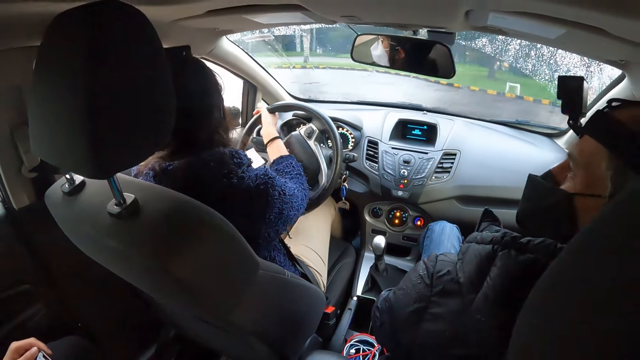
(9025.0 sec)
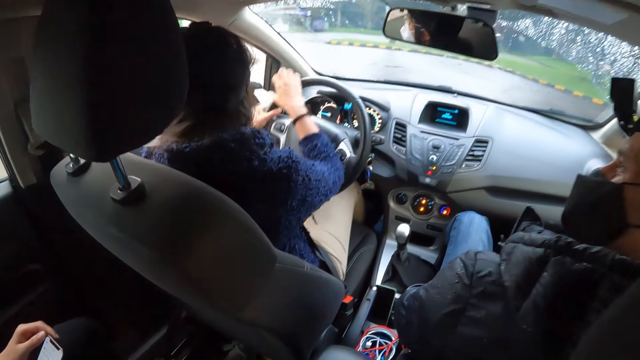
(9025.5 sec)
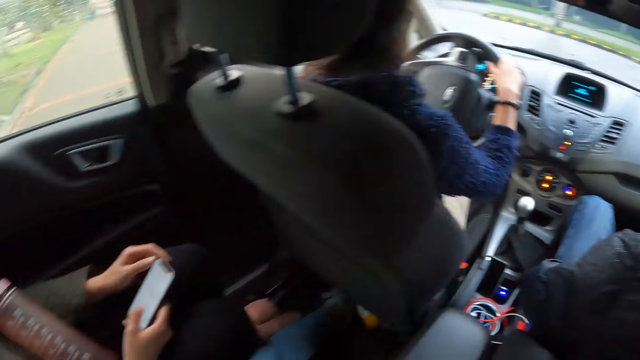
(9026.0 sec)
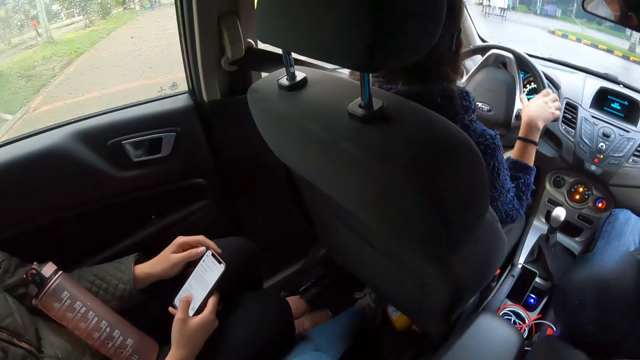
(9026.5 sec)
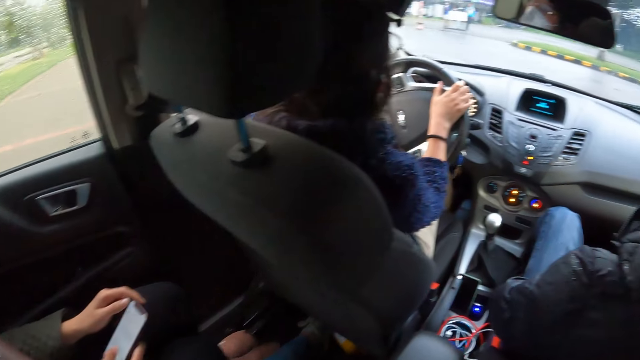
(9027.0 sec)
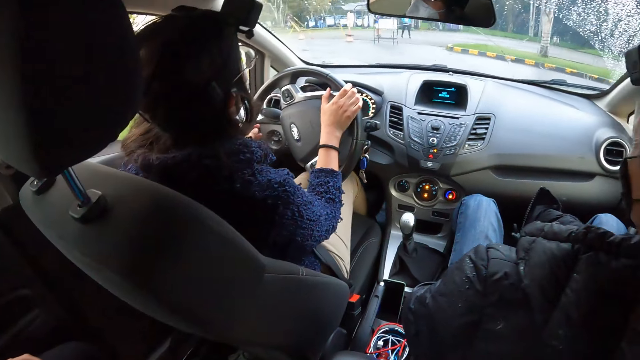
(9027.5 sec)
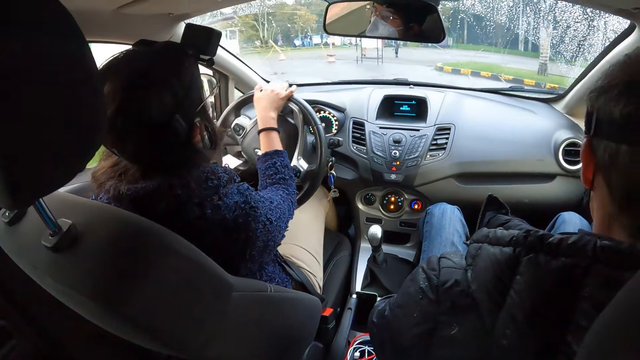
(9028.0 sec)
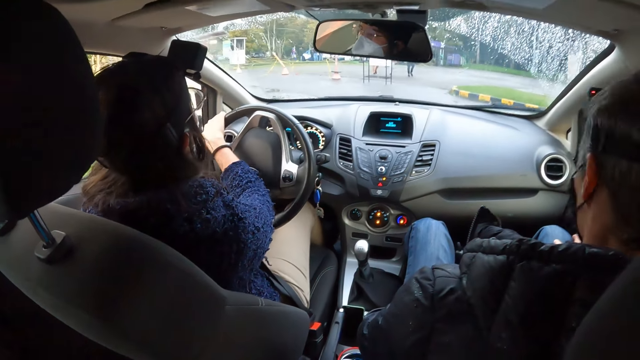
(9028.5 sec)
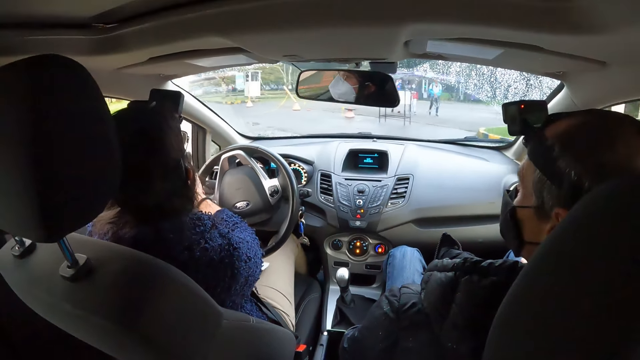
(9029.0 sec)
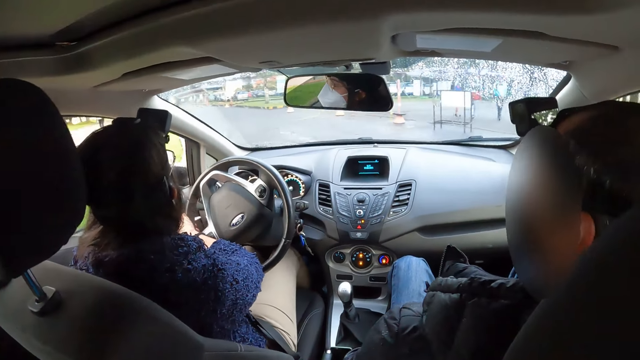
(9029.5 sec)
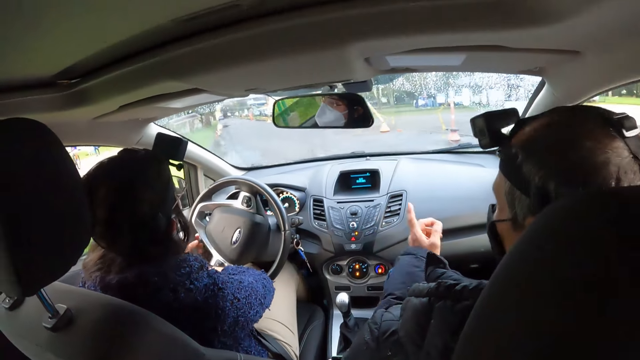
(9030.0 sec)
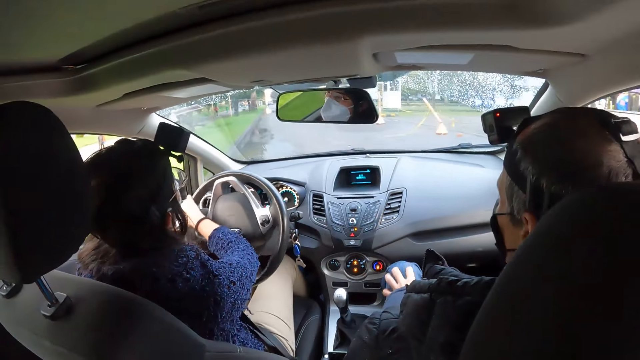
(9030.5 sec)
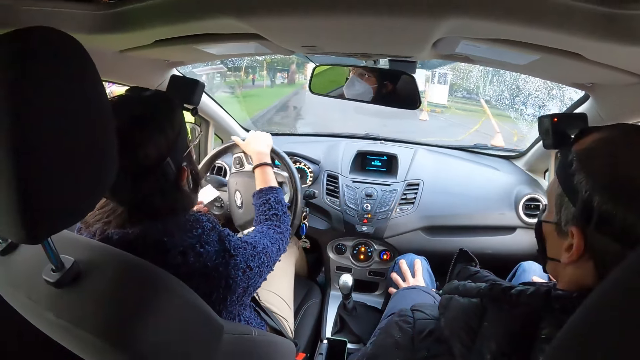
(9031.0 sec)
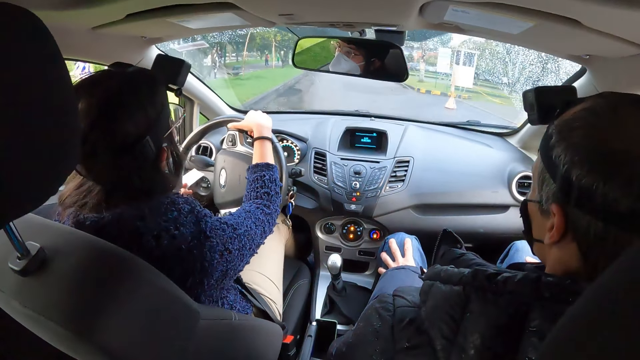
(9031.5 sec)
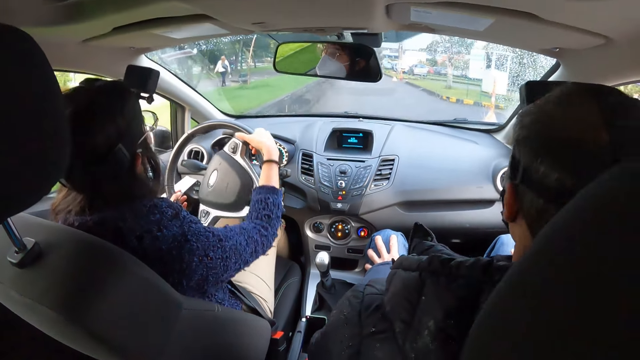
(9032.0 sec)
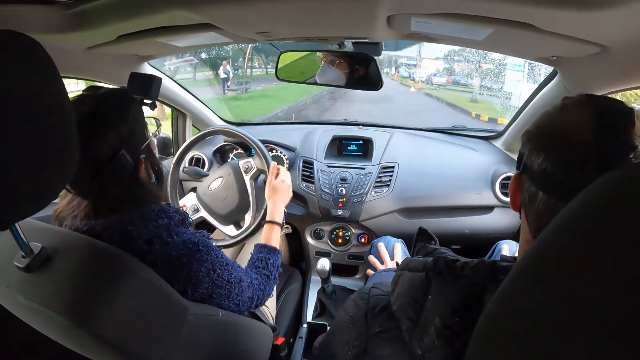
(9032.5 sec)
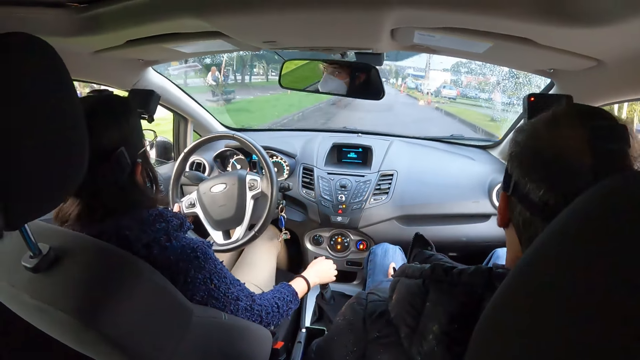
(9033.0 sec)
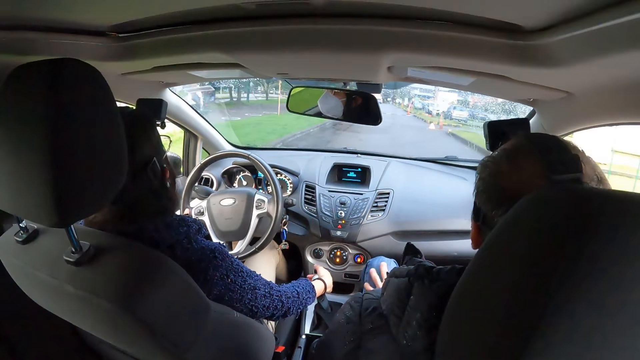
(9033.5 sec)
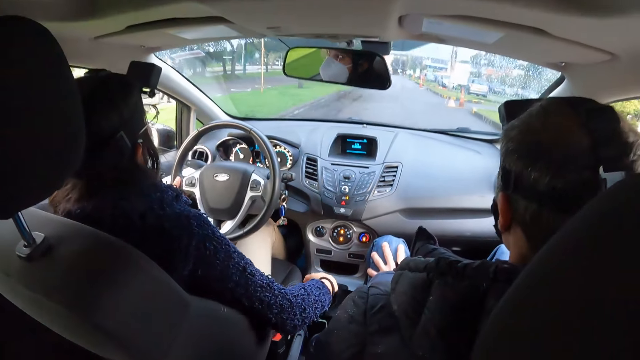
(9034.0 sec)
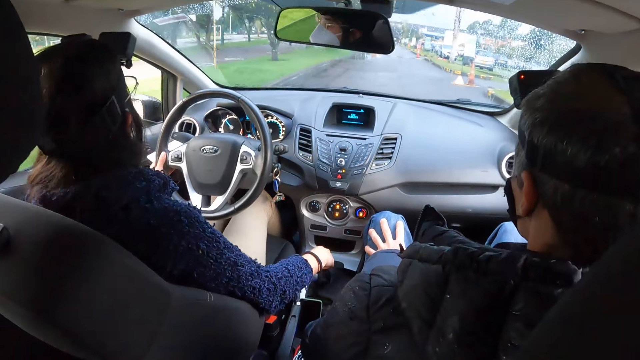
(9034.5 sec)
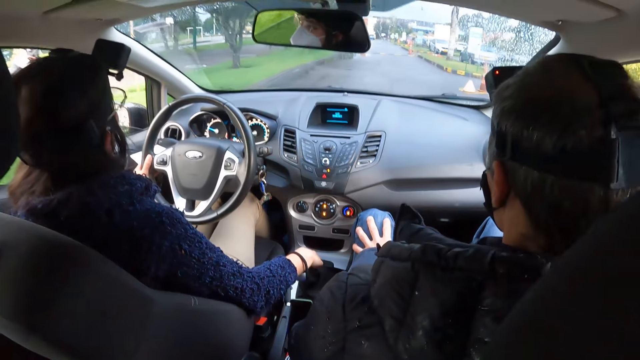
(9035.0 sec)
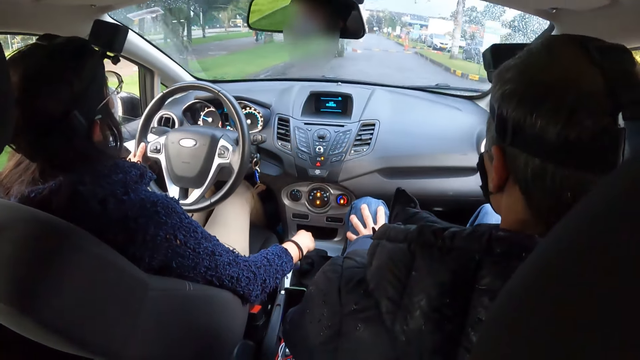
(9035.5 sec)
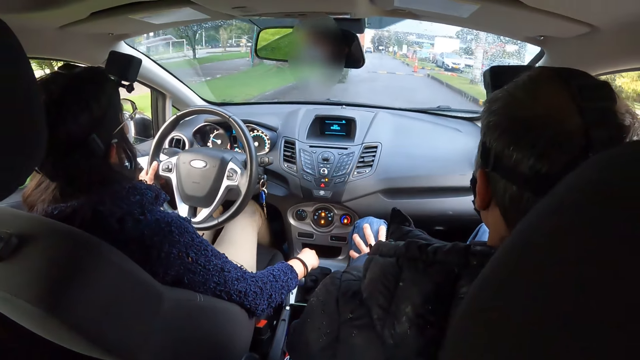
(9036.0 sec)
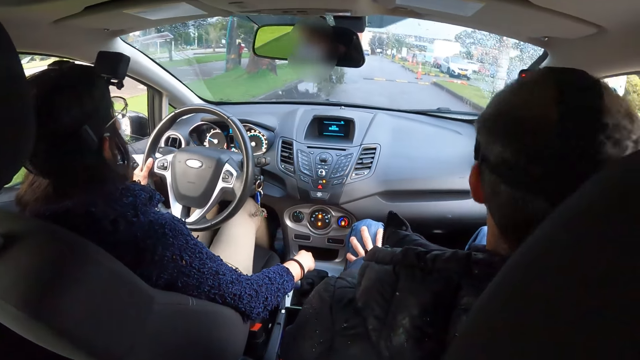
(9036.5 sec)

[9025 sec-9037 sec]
The camera wearer looks around. They look in front. The woman moves the car gear lever with her right hand.

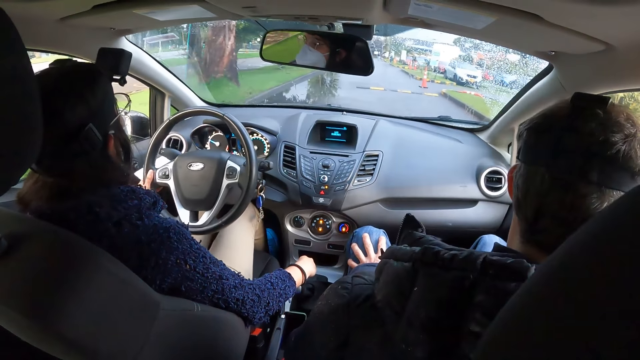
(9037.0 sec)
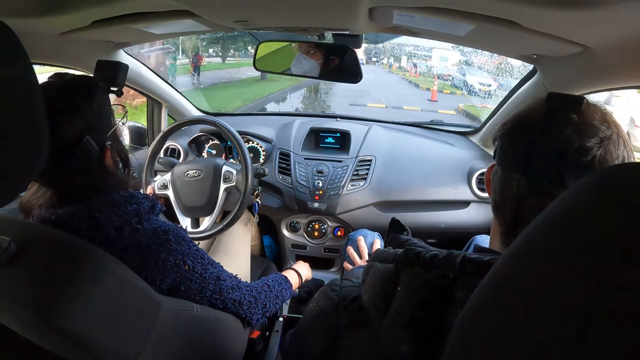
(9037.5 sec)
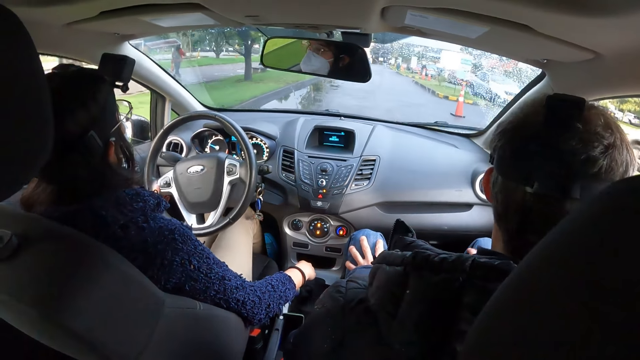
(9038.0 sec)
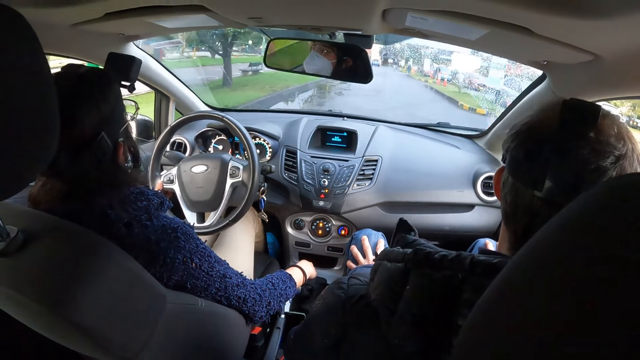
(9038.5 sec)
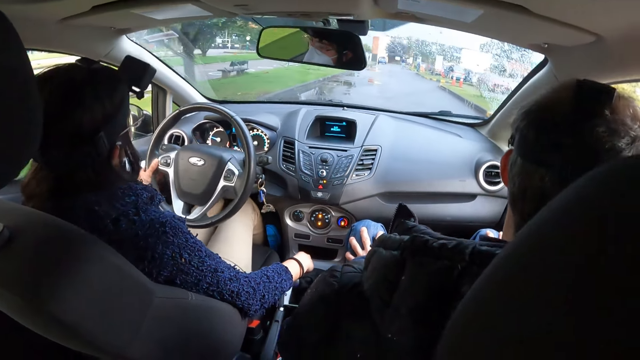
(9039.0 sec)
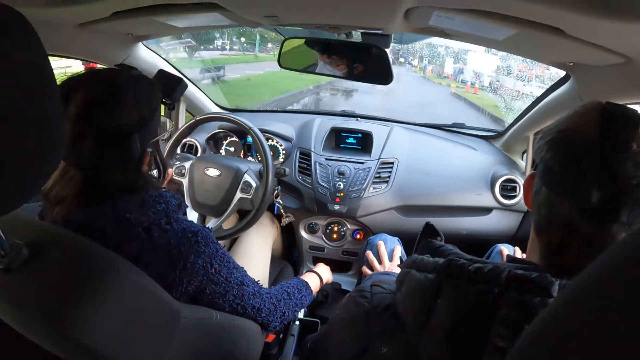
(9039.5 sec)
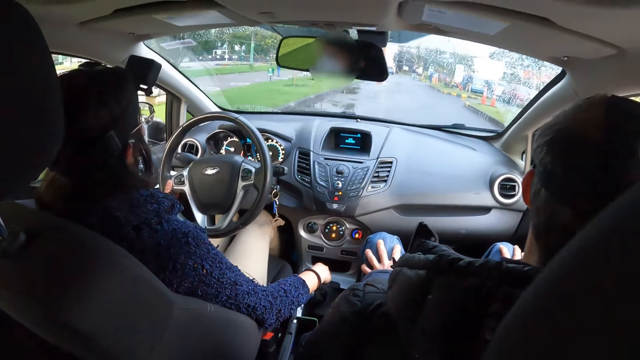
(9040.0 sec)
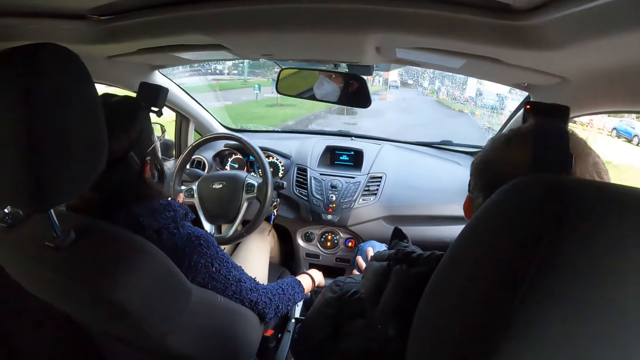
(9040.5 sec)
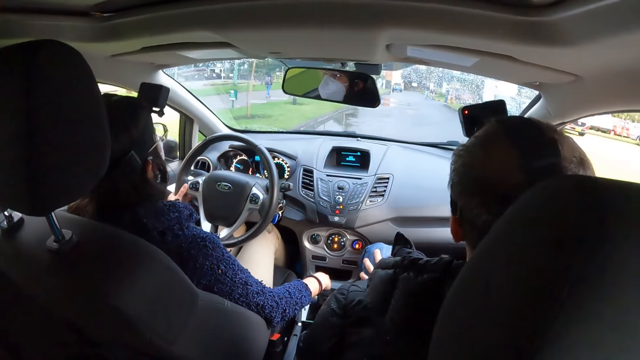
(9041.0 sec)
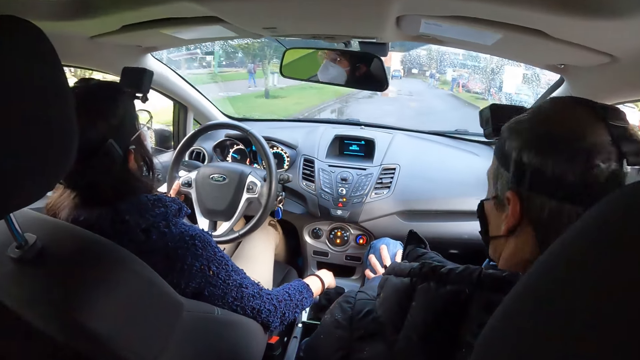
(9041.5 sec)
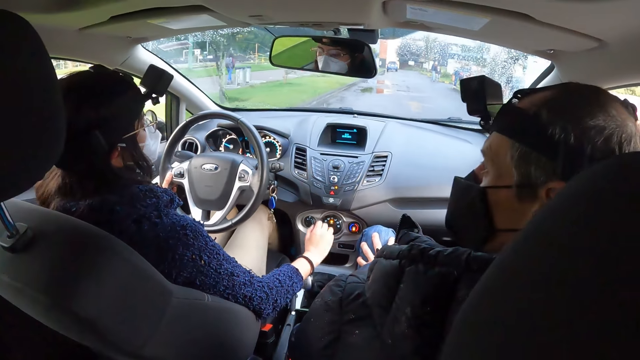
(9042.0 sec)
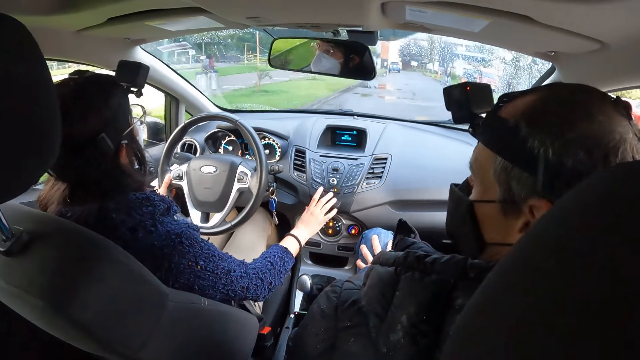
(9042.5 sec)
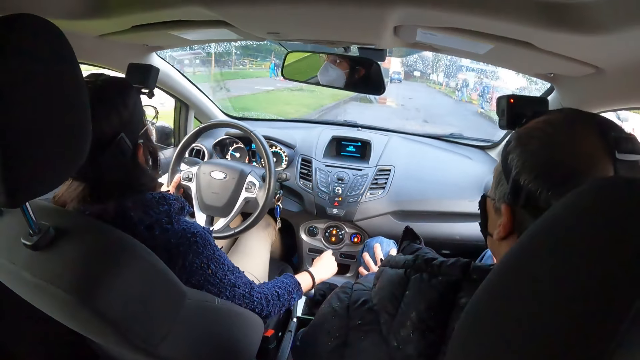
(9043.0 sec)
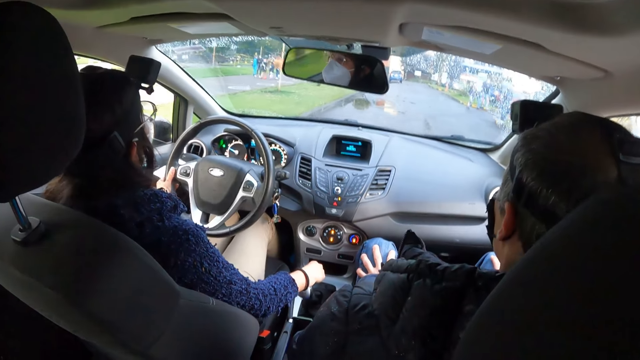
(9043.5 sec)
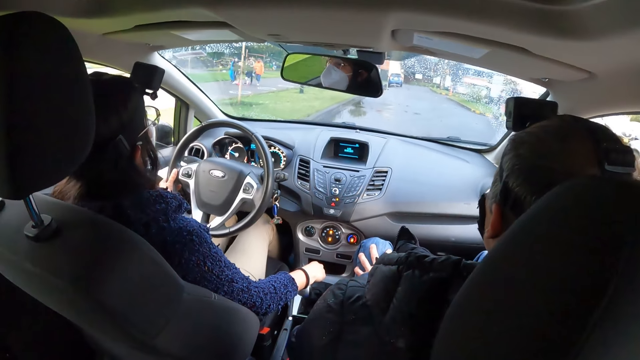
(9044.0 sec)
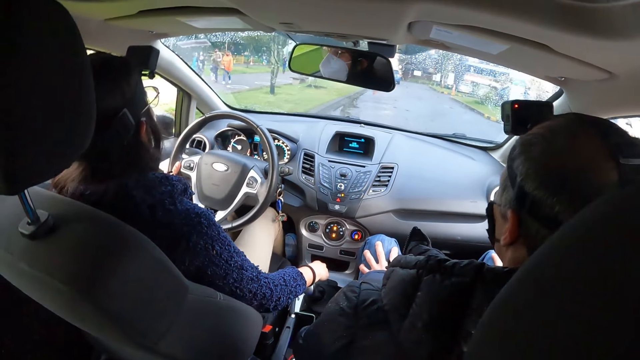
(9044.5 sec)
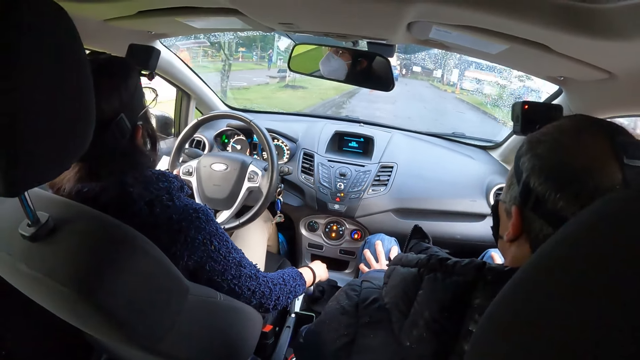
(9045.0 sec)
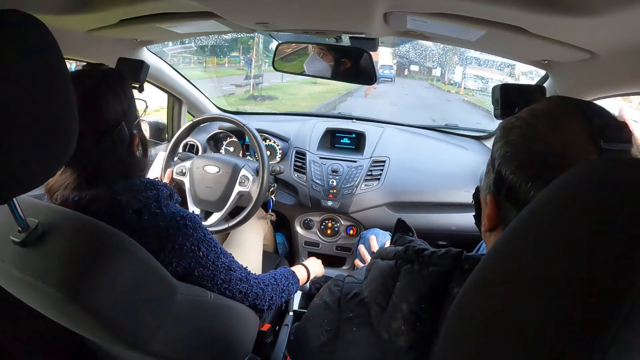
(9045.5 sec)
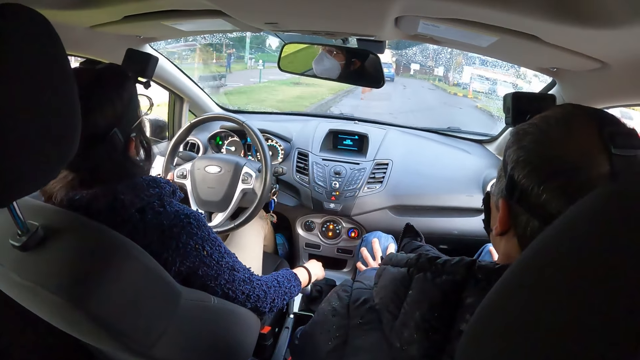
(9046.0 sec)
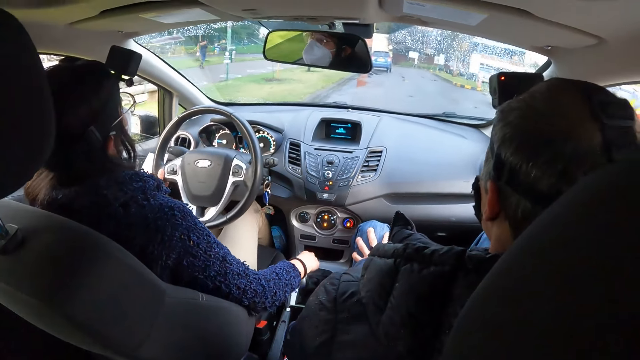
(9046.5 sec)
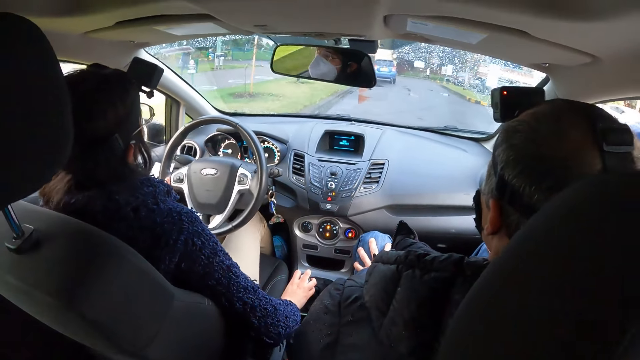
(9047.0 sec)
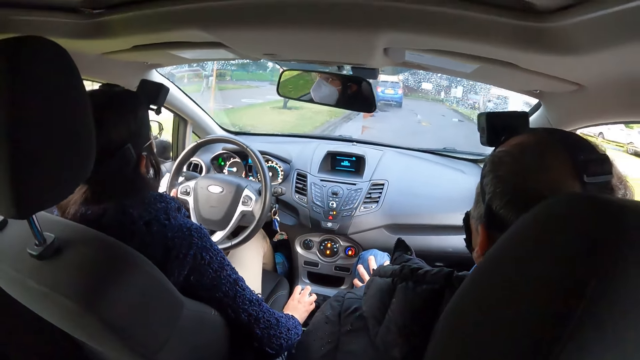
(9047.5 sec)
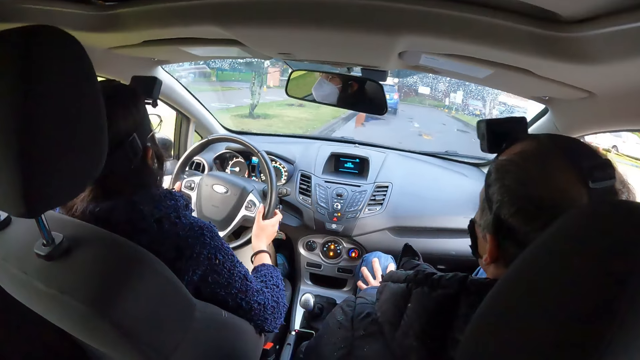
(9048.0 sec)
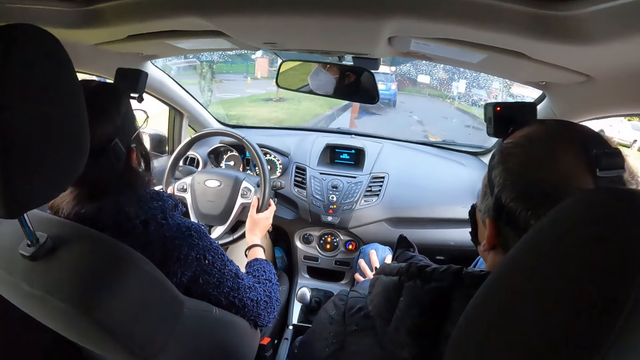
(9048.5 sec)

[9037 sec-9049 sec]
The woman touches the hazard warning button of the car with her right hand. The woman touches the car gear lever with her right hand. The woman moves the car gear lever with her right hand.
